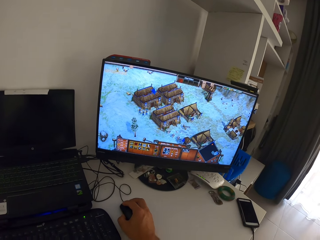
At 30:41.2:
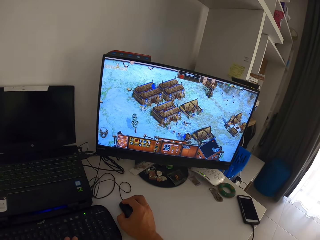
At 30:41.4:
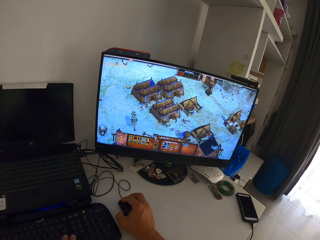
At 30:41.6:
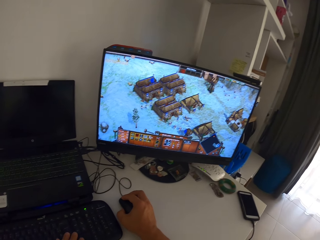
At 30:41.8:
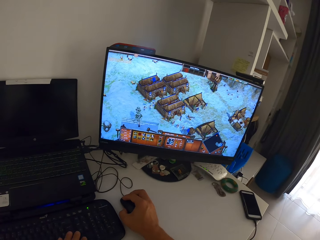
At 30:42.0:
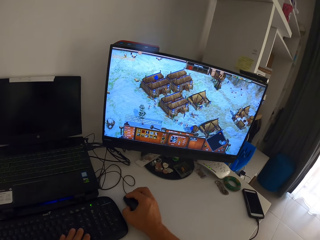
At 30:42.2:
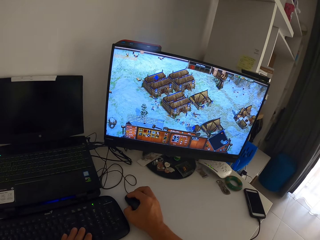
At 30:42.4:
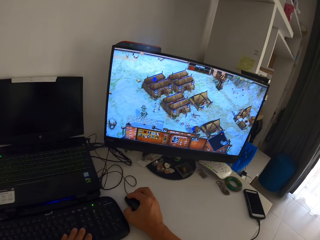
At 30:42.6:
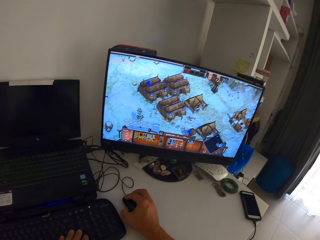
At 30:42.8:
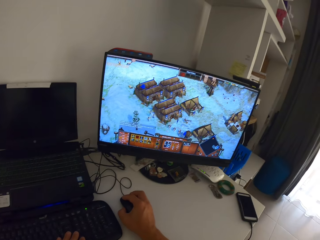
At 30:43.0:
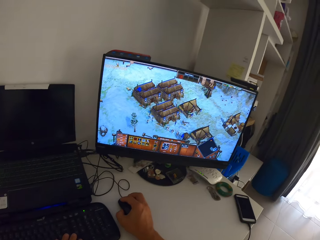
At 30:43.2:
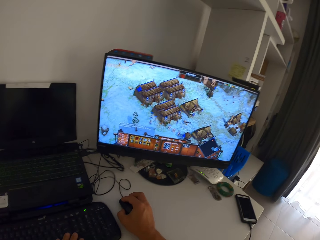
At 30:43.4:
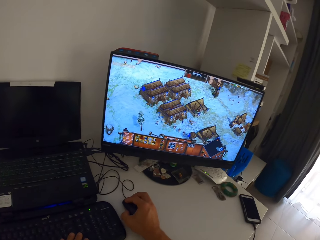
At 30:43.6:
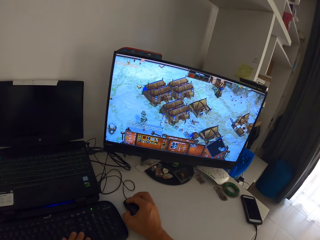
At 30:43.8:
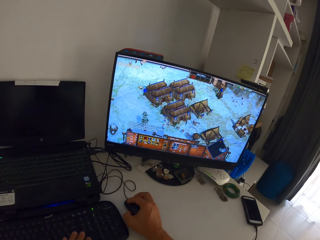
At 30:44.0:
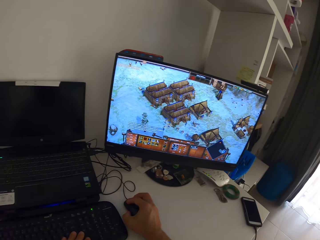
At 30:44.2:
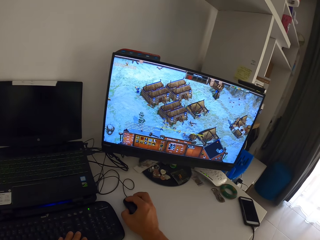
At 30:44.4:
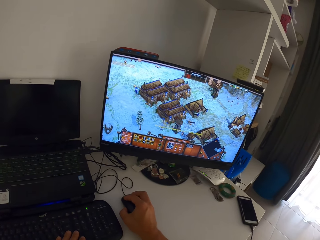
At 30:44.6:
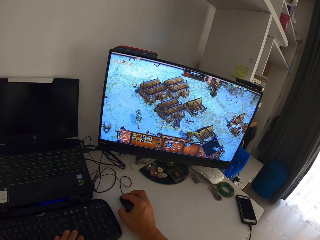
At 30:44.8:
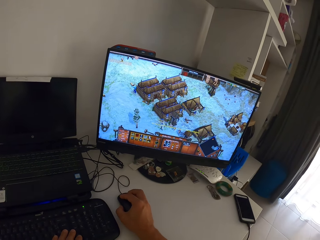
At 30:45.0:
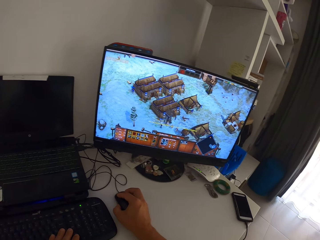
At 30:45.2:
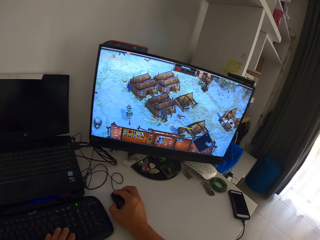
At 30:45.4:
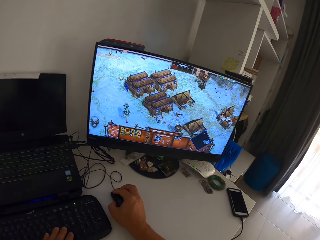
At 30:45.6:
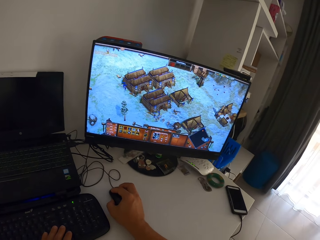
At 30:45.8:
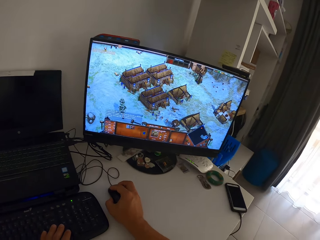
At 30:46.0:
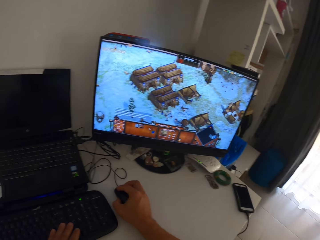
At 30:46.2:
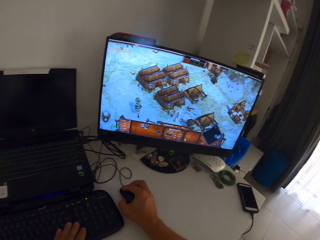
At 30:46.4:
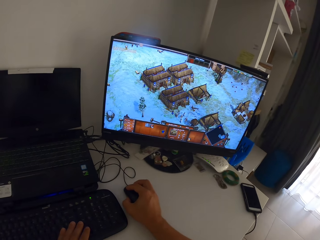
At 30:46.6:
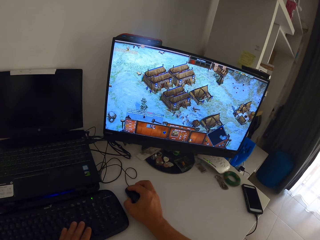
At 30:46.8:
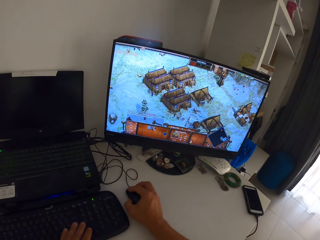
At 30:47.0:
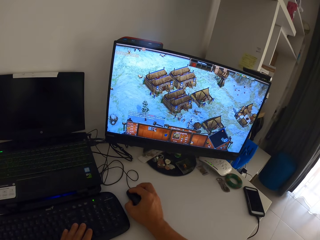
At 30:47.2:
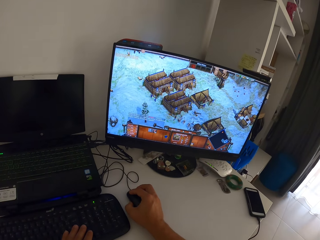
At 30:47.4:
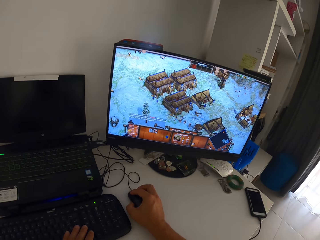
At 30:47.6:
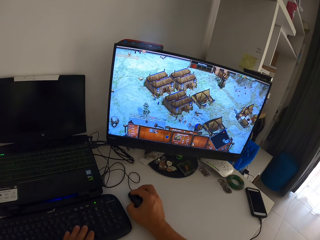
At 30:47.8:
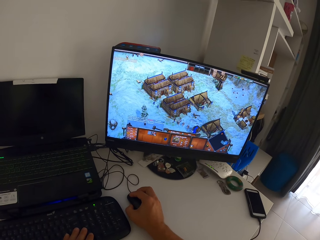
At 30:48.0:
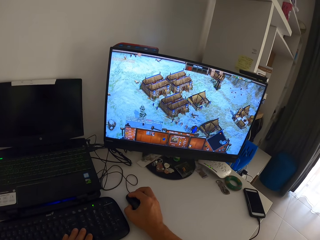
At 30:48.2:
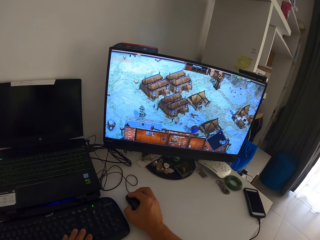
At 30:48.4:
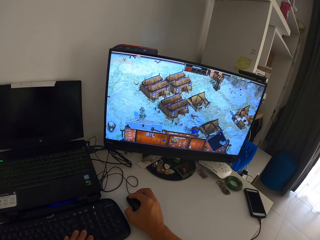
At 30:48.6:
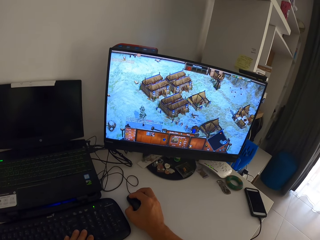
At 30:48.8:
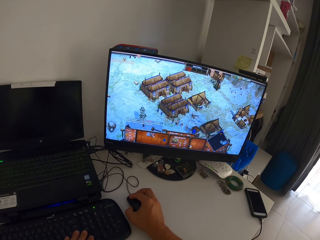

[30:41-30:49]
The camera wearer presses the keys on a computer keyboard with his left hand. He clicks on the computer mouse with his right hand. He plays the computer game with the computer mouse in his right hand.

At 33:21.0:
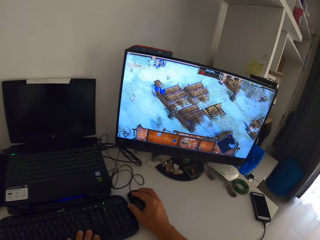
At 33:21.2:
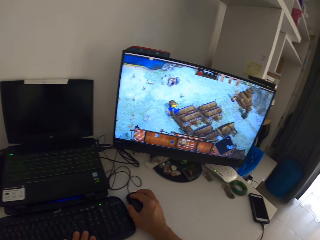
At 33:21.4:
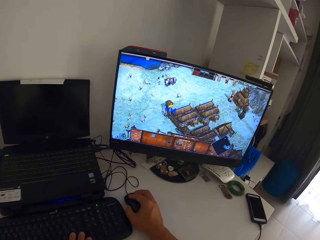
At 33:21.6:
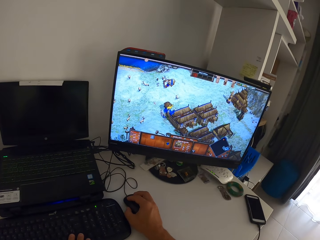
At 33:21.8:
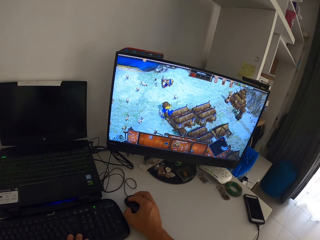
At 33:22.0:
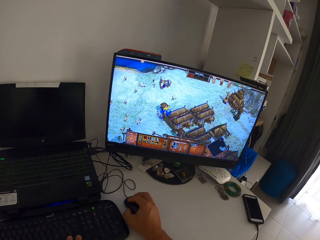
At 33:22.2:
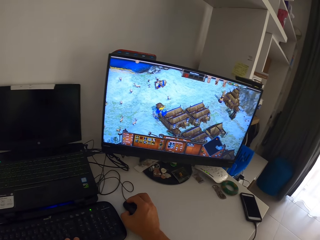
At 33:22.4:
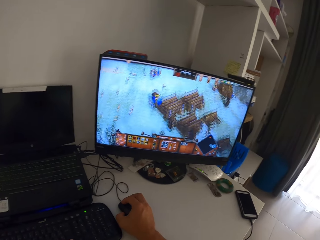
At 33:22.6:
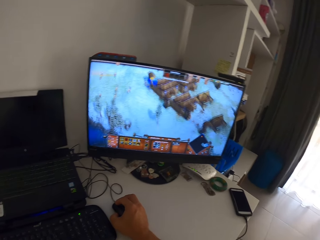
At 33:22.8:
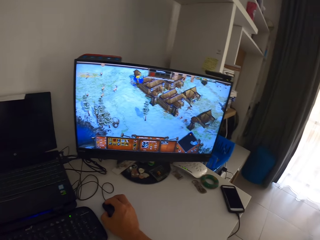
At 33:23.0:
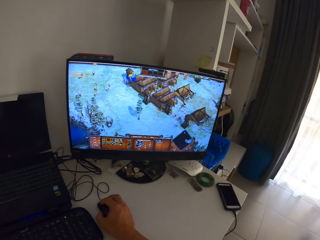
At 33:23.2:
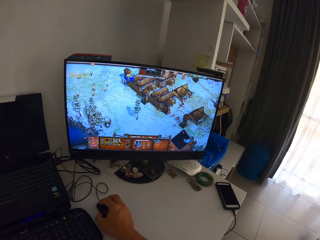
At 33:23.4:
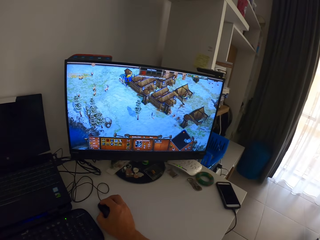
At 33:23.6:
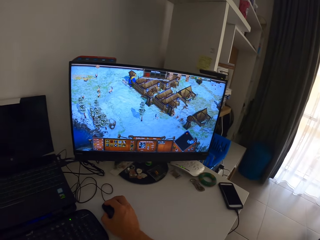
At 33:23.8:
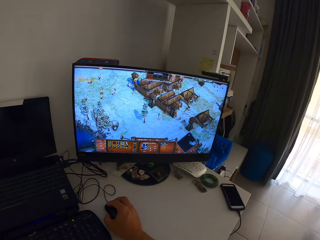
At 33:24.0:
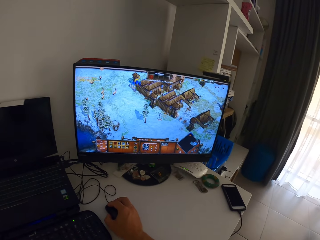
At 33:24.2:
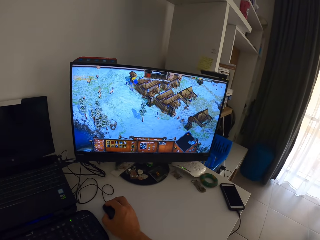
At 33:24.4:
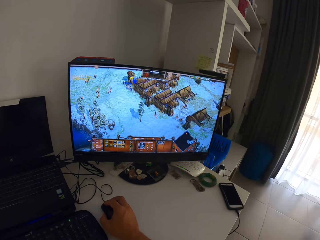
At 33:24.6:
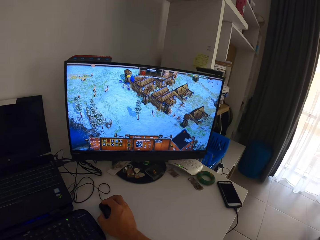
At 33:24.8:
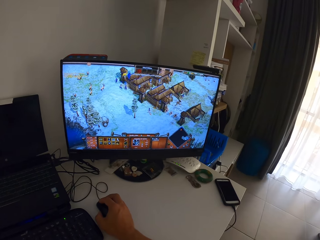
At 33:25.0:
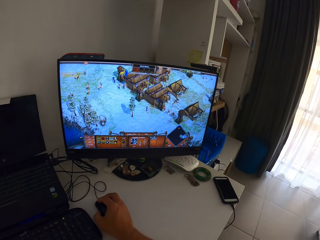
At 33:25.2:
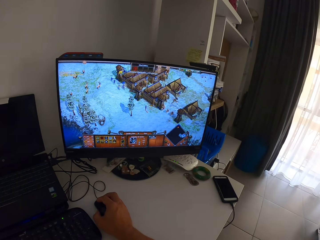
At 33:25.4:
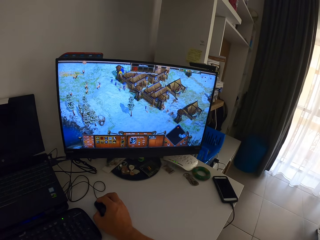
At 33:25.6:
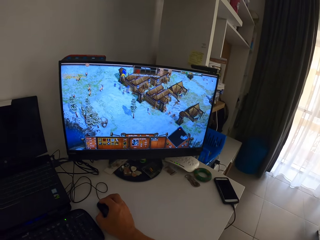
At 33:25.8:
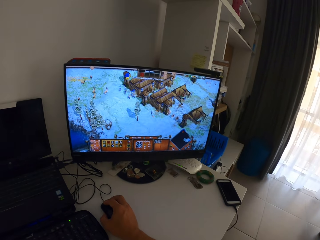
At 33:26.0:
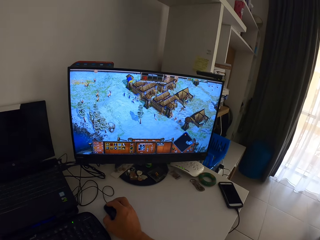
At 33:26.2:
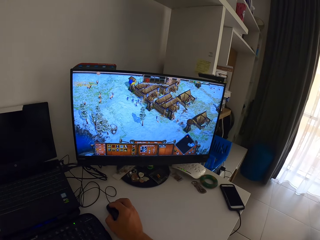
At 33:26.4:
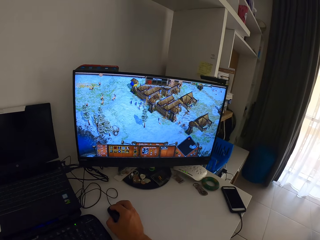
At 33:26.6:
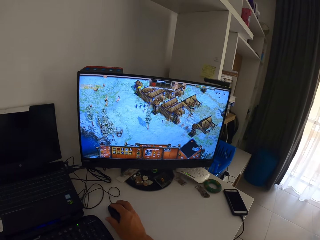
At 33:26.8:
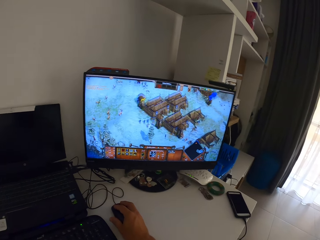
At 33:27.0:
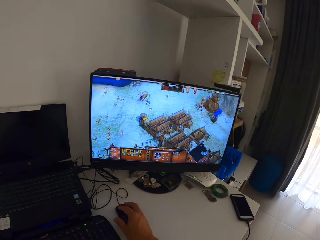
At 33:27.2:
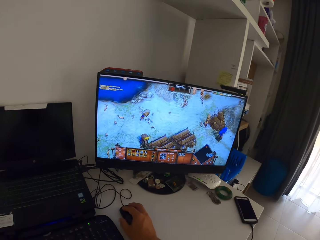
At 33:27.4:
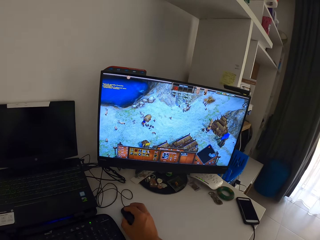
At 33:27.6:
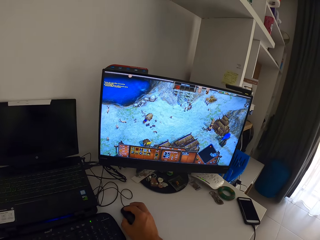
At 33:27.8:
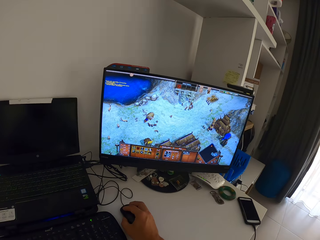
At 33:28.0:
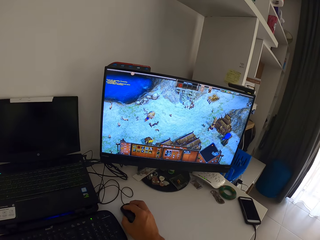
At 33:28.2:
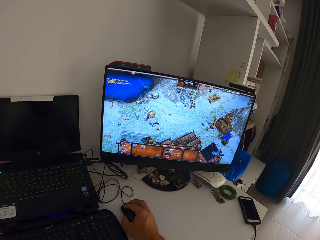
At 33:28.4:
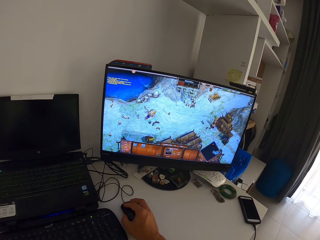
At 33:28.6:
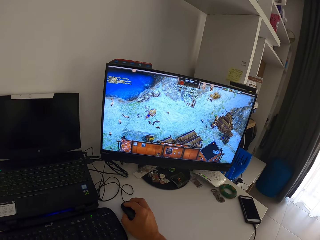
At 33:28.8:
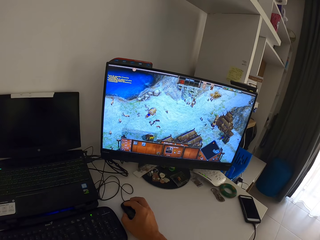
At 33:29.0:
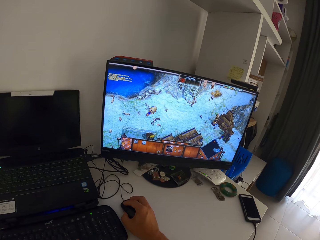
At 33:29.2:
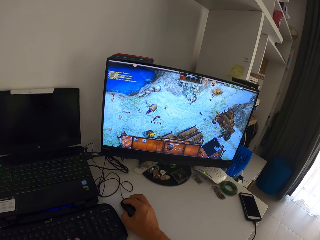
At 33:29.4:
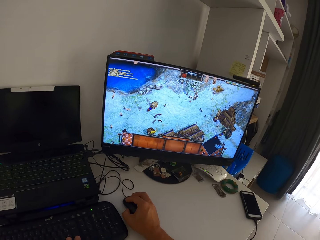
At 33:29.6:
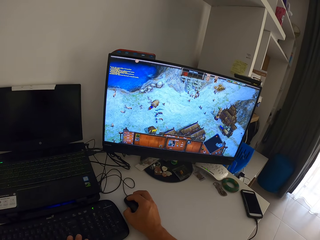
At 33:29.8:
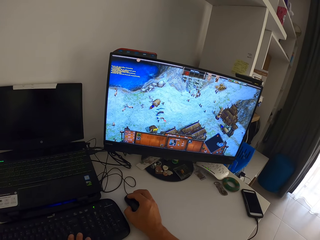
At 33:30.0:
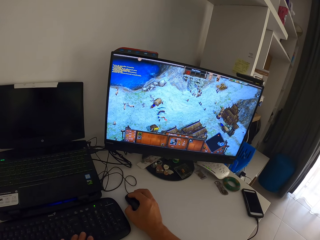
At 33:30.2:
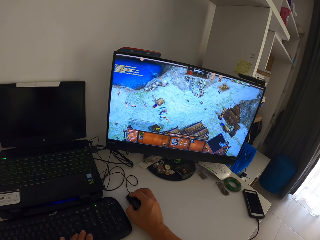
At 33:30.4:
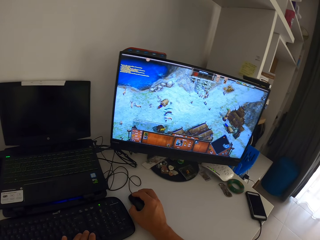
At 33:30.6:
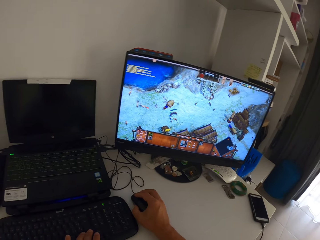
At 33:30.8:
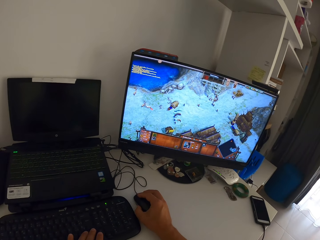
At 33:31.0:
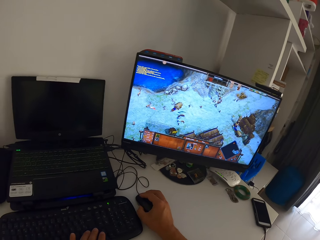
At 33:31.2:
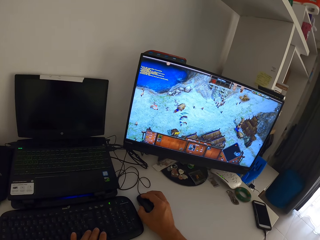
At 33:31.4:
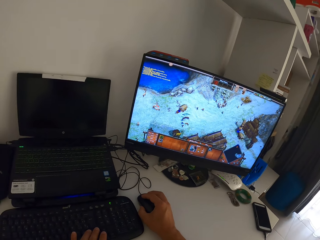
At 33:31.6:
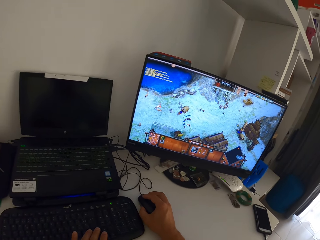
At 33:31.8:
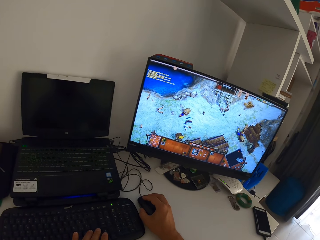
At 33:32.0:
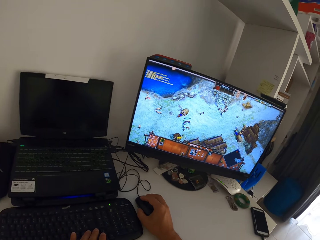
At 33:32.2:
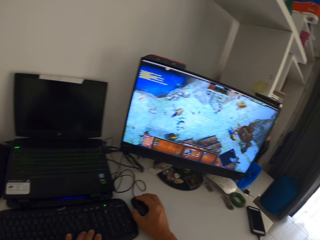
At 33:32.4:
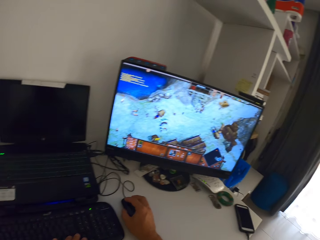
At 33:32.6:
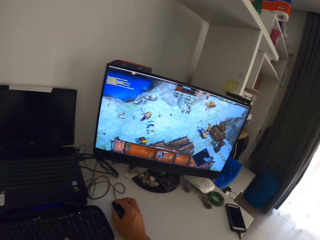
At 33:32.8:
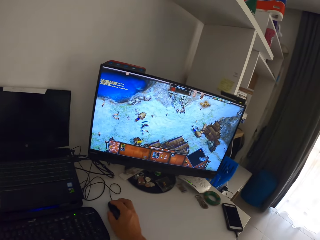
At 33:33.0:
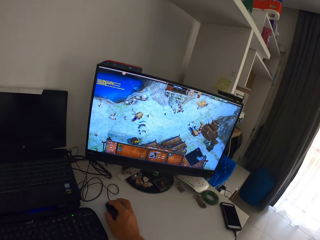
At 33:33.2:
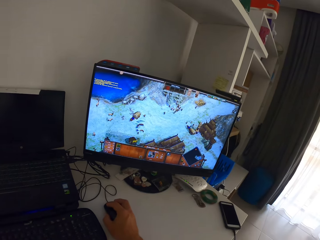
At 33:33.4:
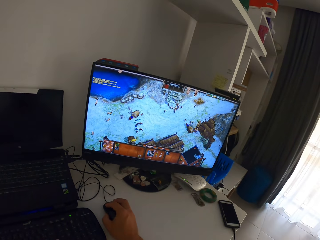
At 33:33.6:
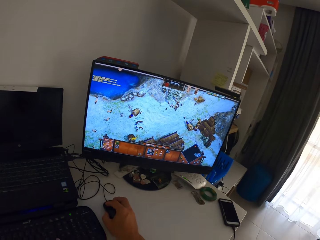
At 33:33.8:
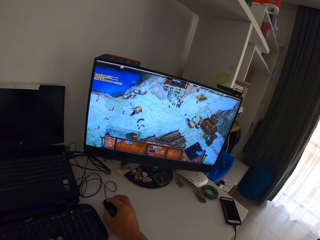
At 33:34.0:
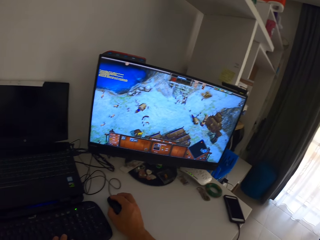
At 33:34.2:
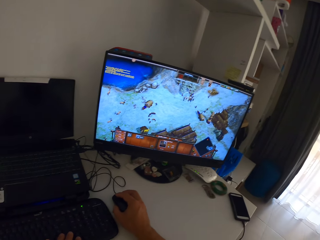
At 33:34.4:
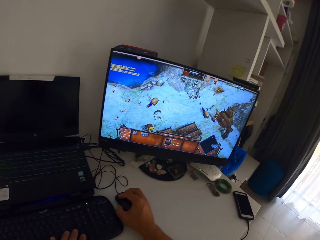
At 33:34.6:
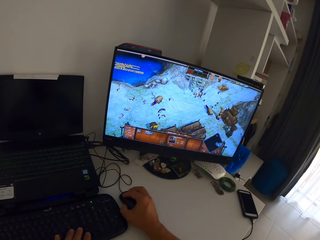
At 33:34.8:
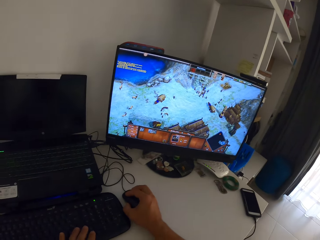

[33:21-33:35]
The camera wearer moves his head to the monitor.
